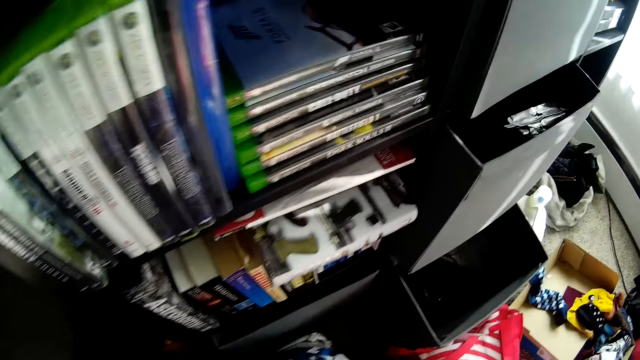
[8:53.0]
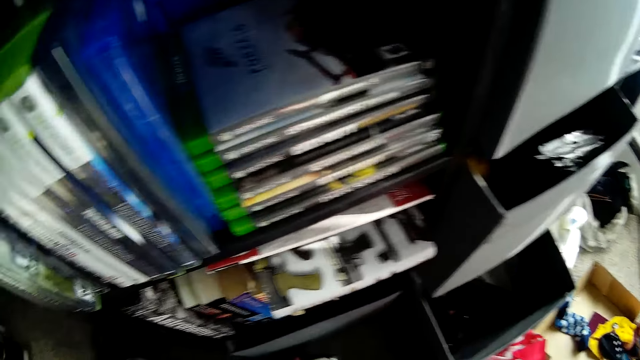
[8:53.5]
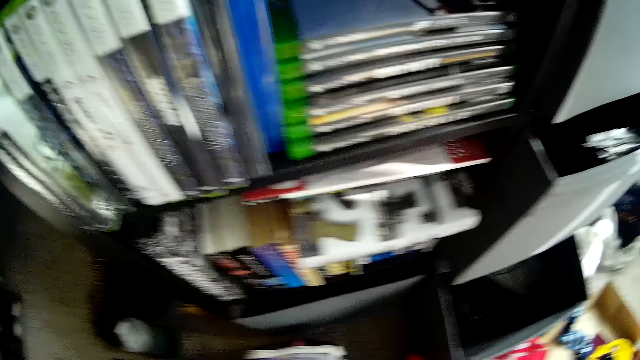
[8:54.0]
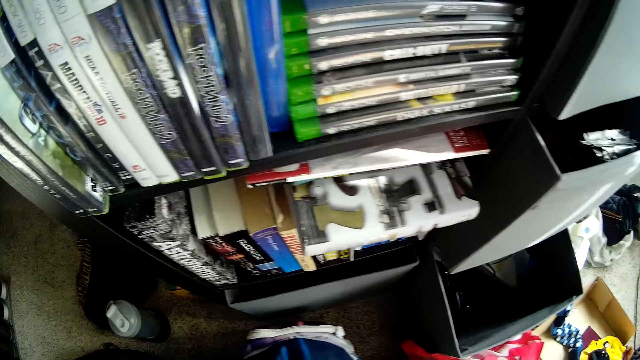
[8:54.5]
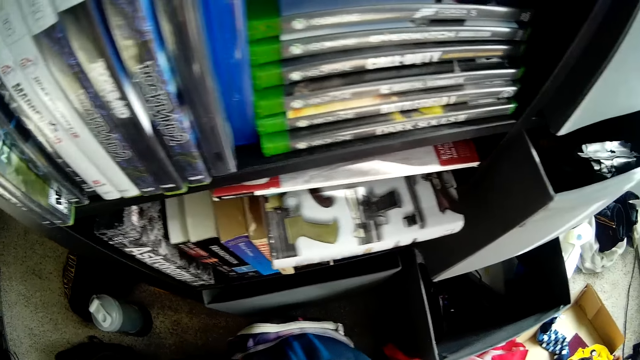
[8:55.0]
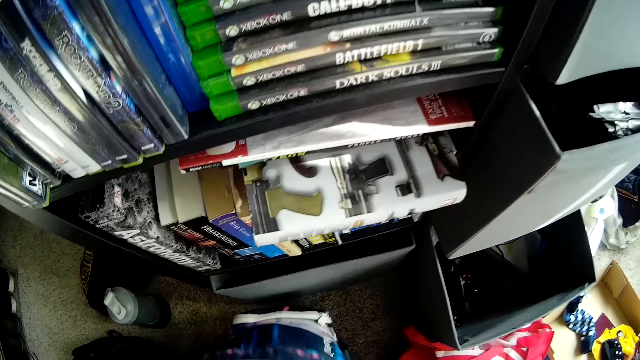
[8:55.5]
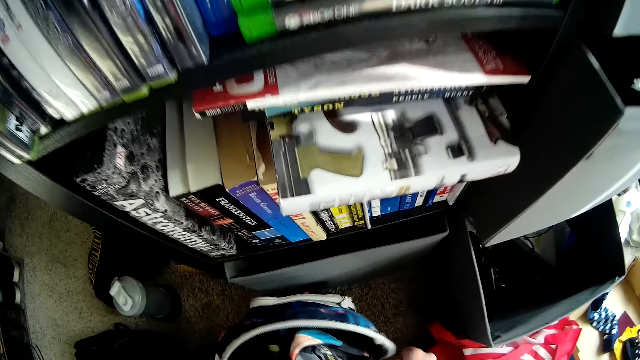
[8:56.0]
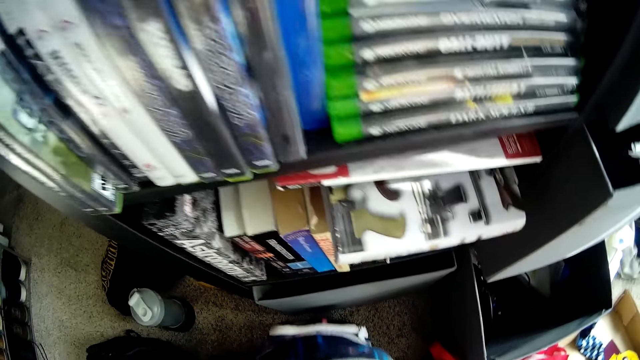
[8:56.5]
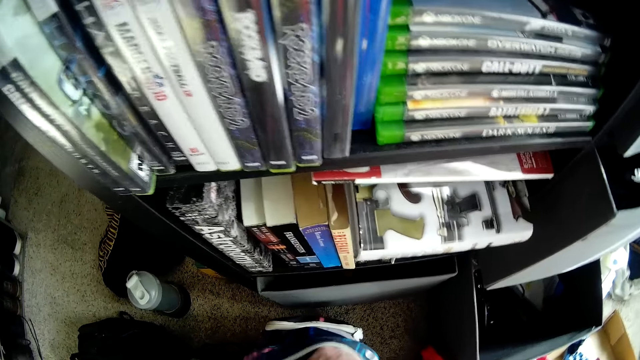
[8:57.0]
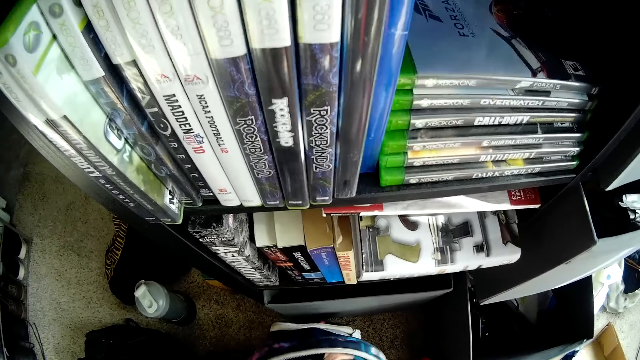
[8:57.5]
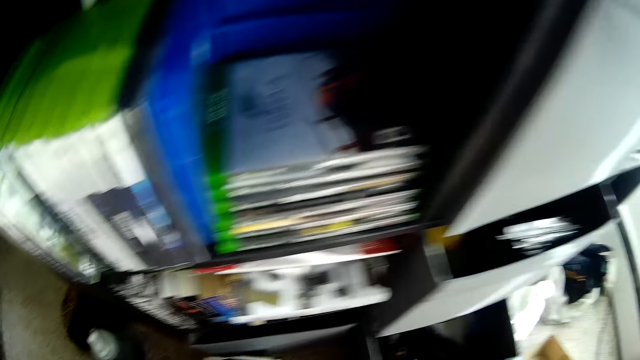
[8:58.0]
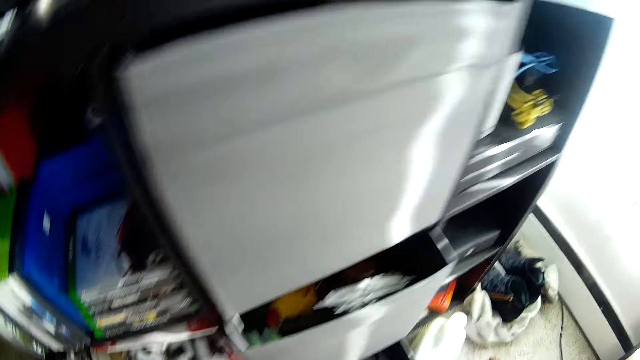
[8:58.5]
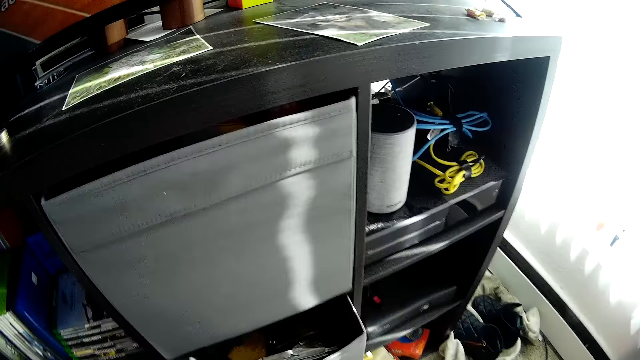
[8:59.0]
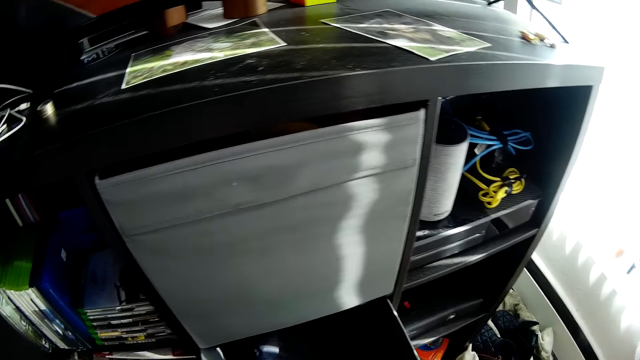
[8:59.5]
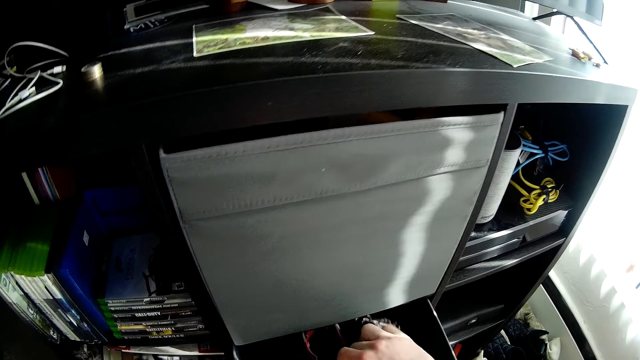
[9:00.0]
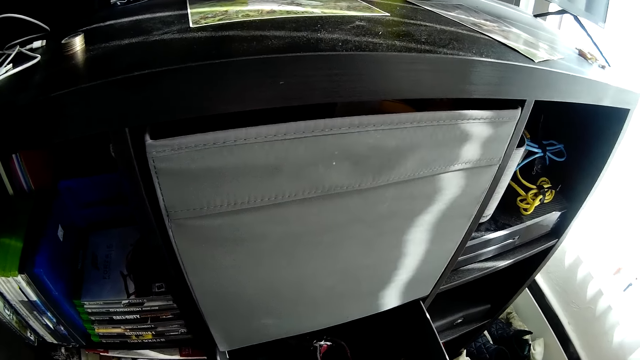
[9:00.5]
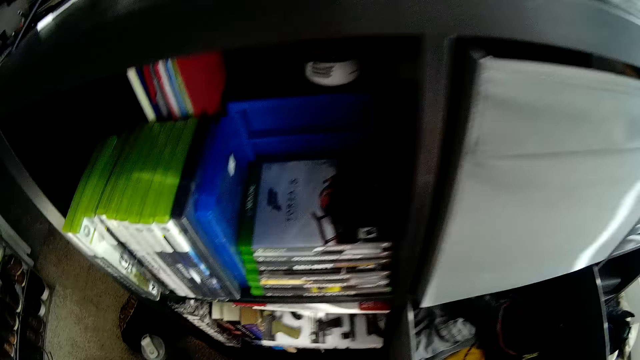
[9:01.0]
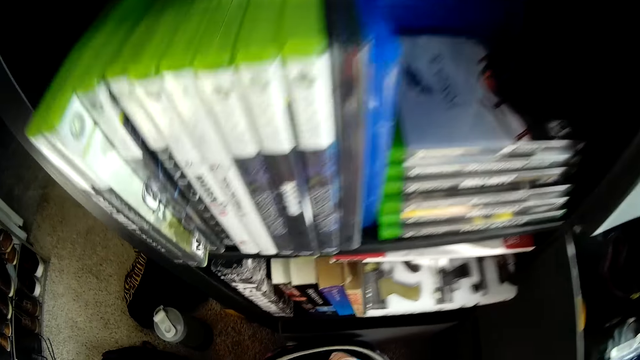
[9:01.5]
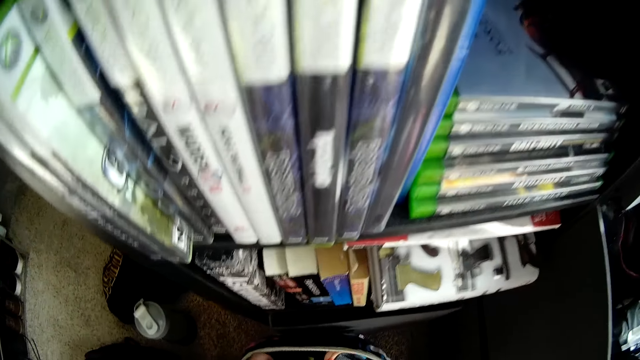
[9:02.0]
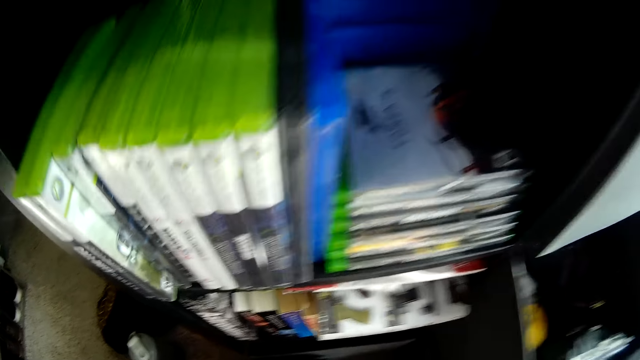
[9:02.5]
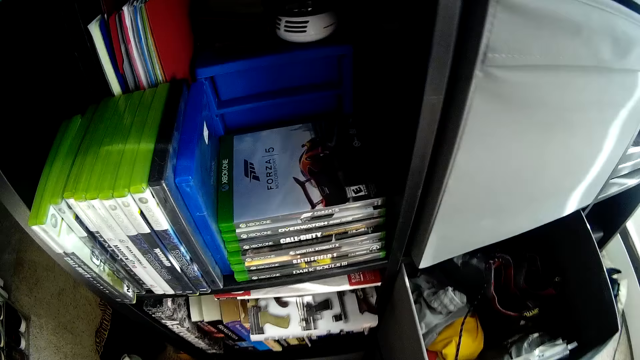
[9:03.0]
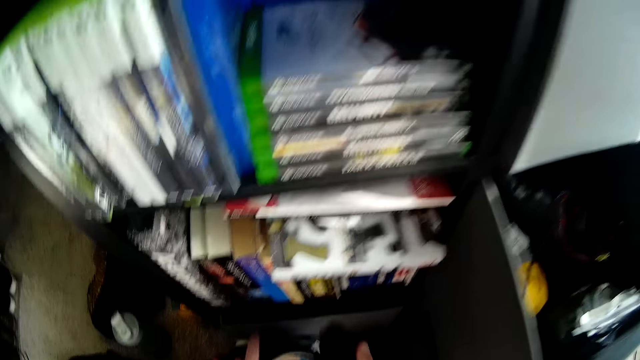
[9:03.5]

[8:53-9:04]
The camera wearer takes shoes from a backpack. He unpacks his bag. He opens the television cabinet drawer with both his hands. He puts the shoes inside the television cabinet drawer. He picks up a wallet from the backpack.

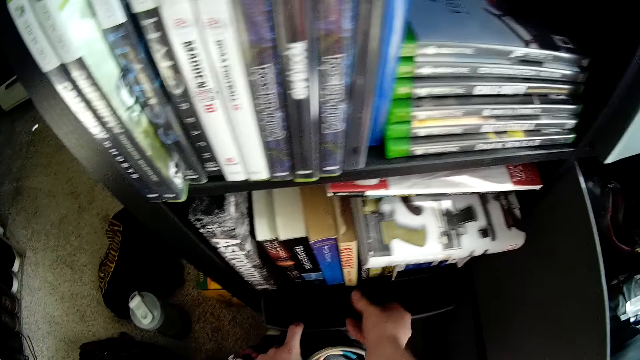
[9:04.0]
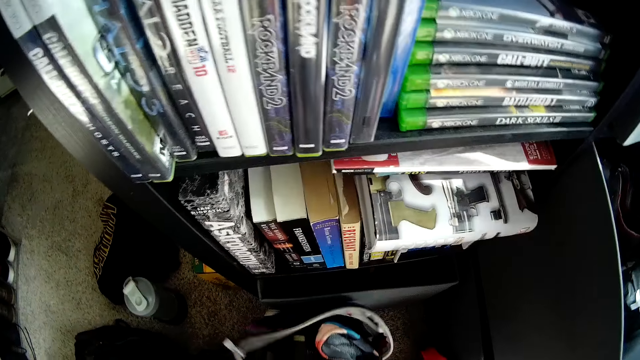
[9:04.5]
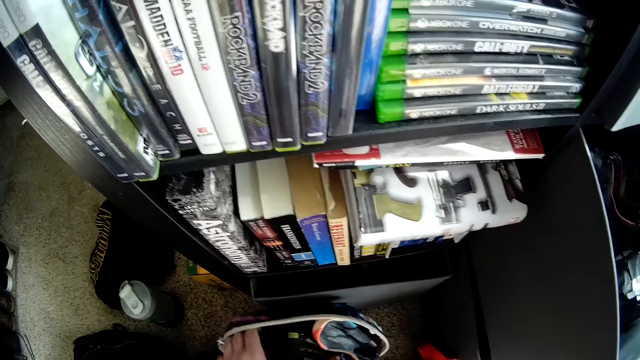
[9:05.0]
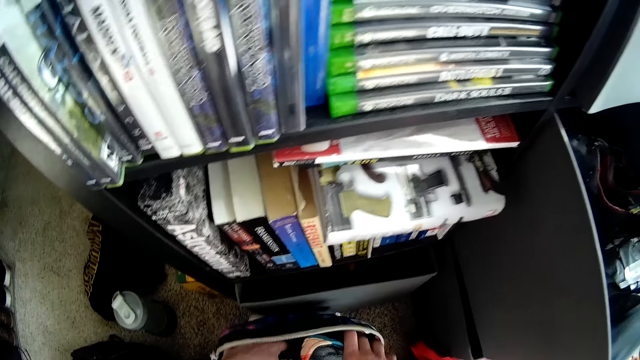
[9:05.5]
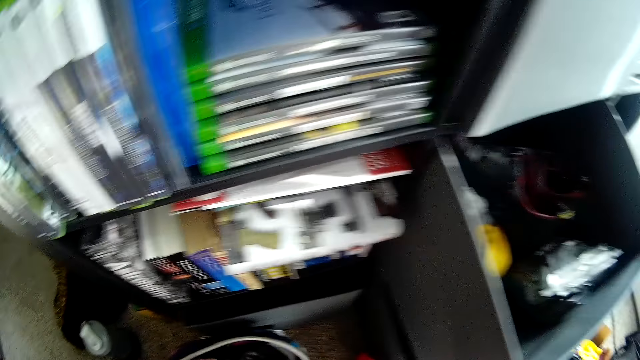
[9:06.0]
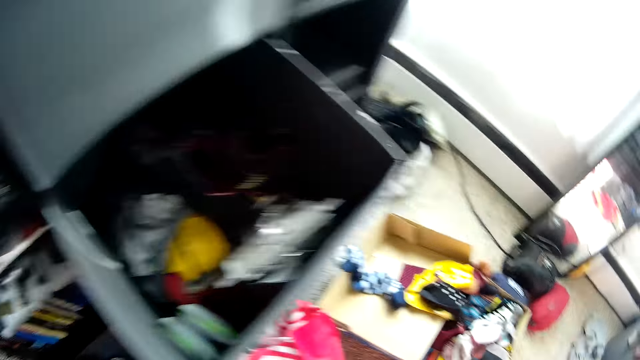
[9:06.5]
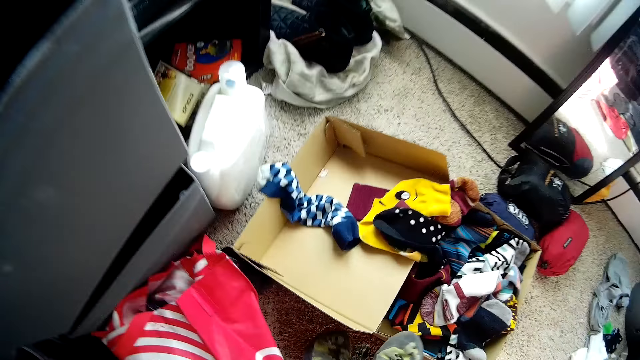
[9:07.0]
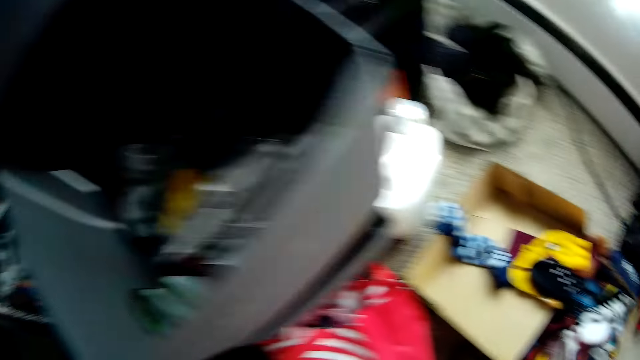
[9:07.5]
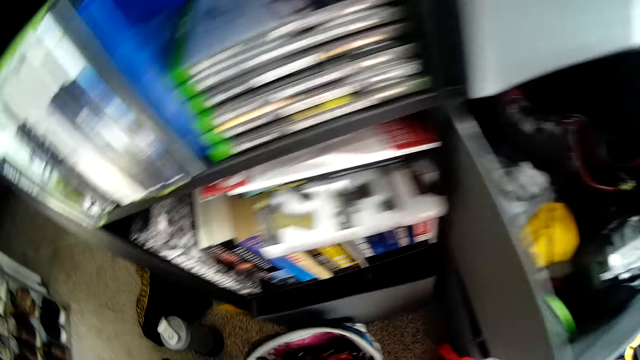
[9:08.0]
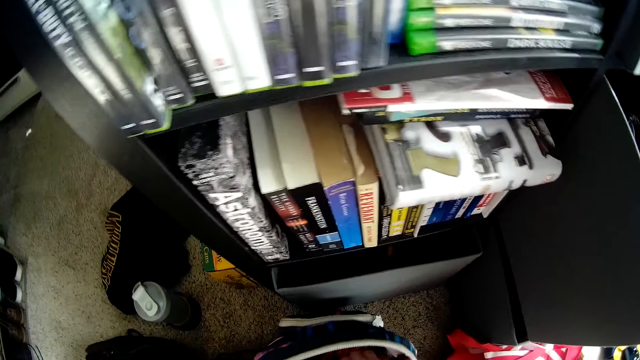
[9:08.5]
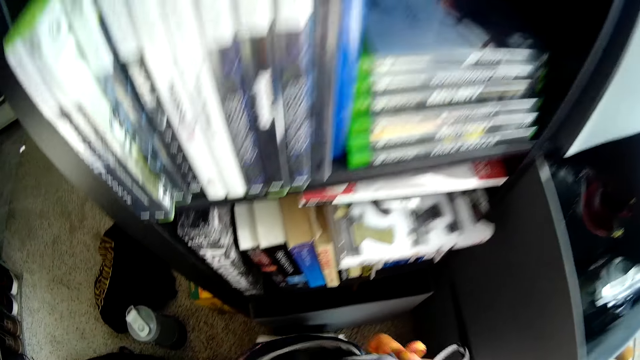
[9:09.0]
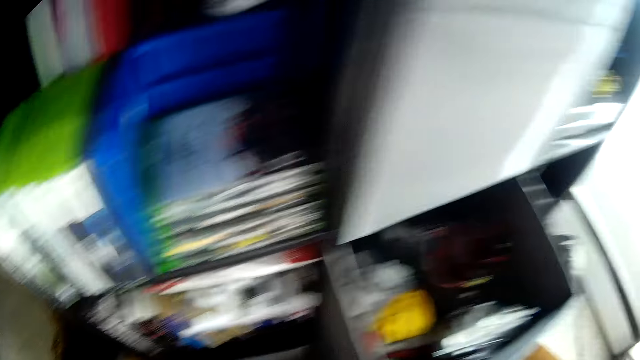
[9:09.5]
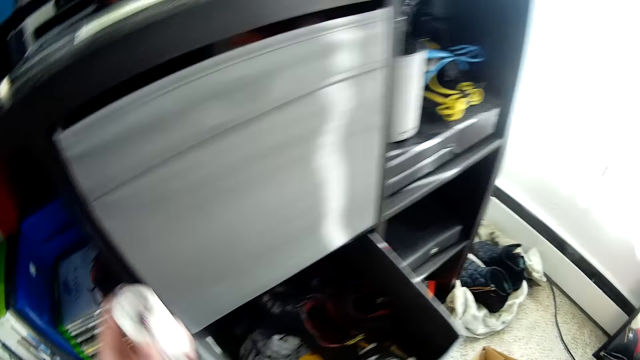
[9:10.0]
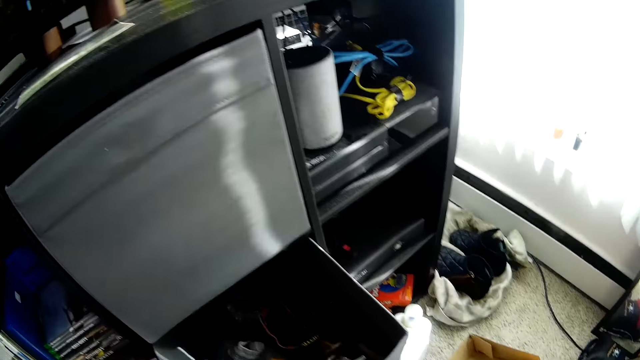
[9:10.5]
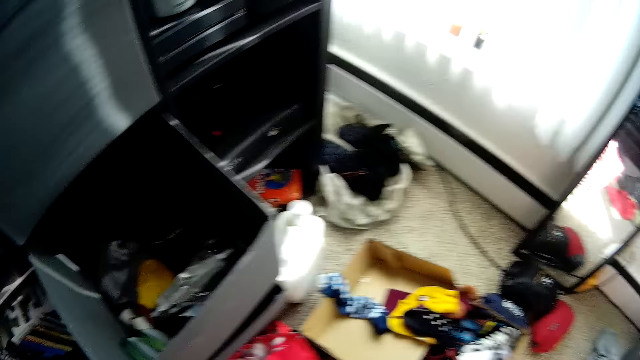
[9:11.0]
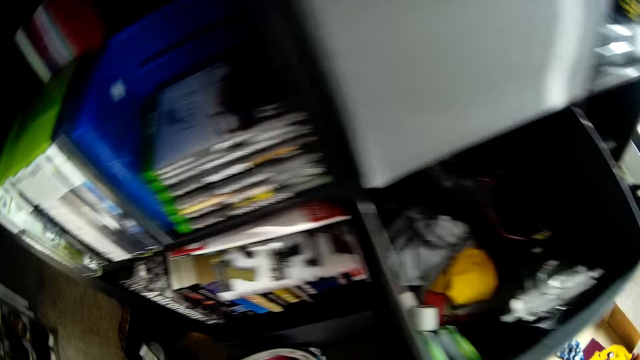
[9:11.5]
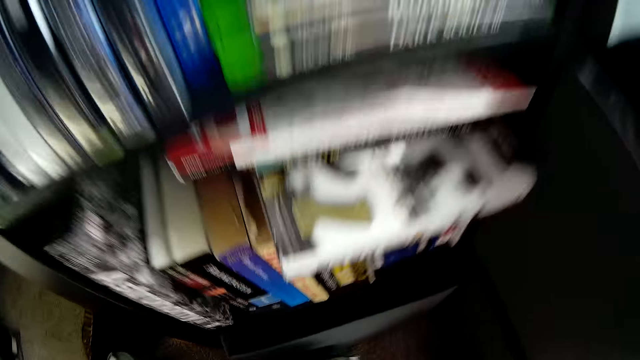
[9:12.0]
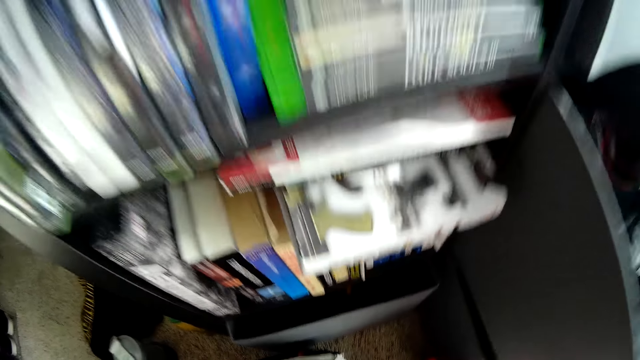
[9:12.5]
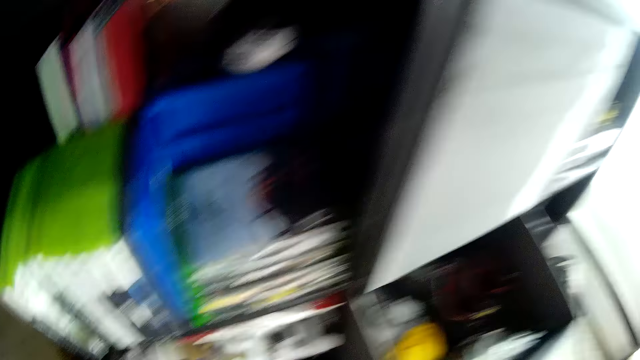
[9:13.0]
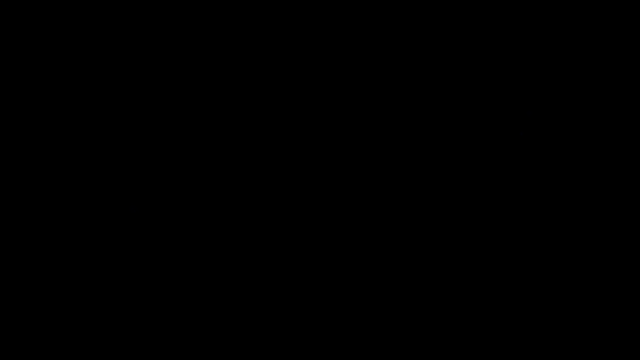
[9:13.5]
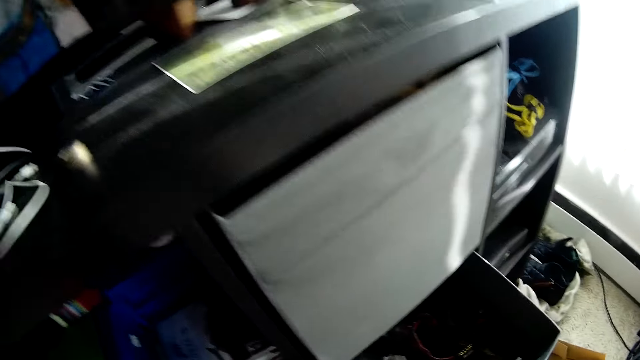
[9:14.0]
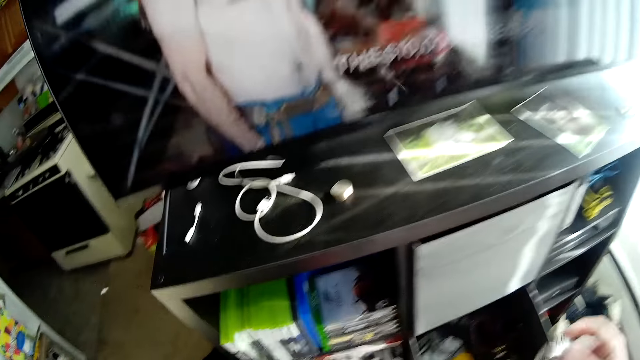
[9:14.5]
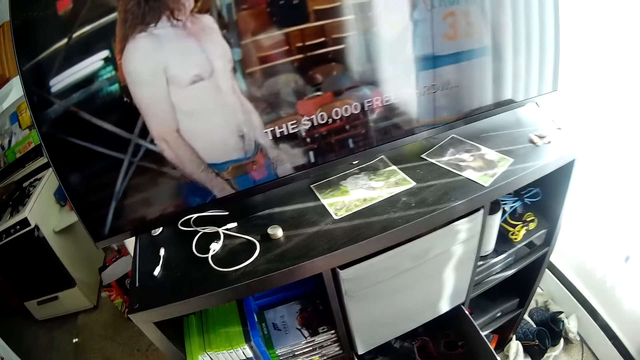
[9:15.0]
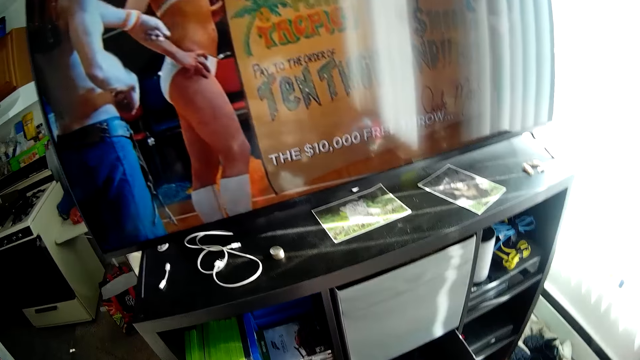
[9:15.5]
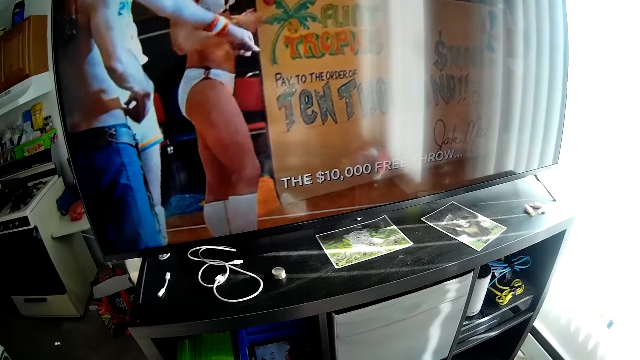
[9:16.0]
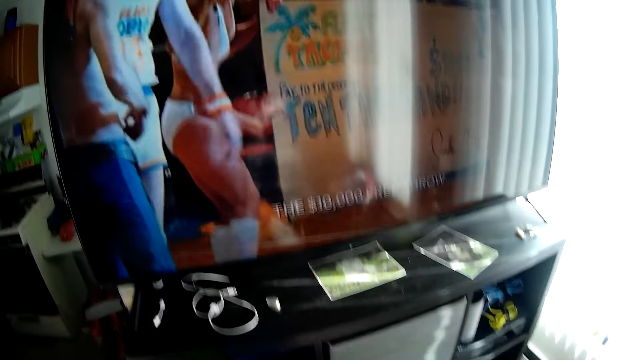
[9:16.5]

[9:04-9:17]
The camera wearer puts a wallet inside a television cabinet drawer. They pick up shoes from a backpack and put the shoes on the ground. They pick up something from the backpack and put something inside a drawer. They touch the backpack. They pick up an object from the drawer. They watch television.
